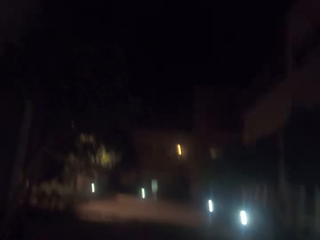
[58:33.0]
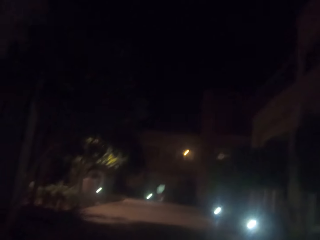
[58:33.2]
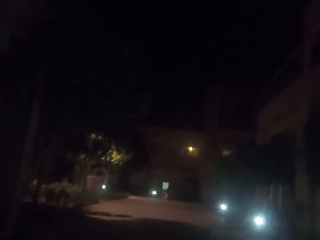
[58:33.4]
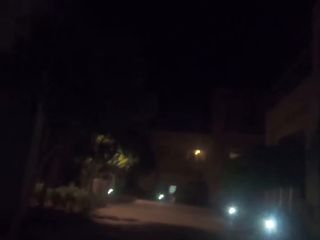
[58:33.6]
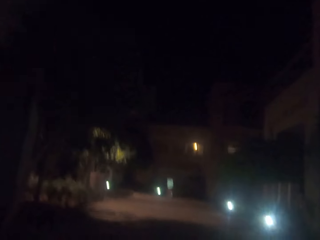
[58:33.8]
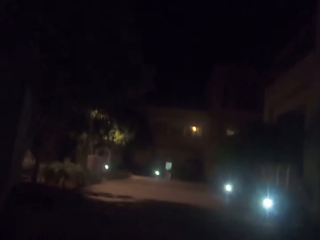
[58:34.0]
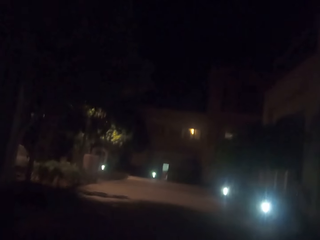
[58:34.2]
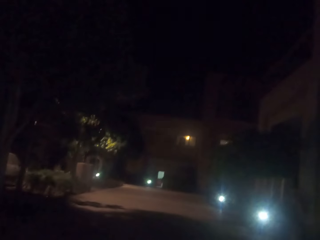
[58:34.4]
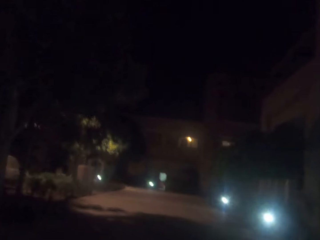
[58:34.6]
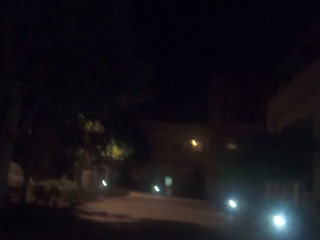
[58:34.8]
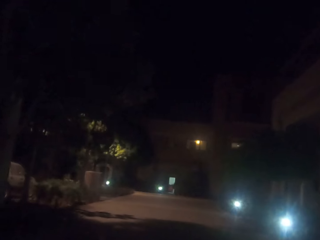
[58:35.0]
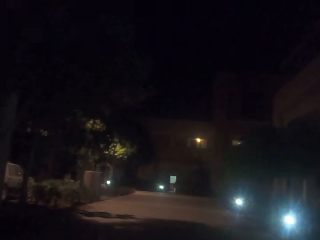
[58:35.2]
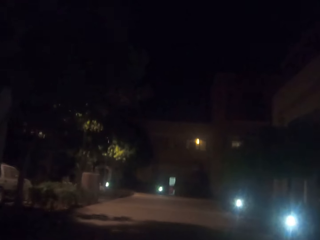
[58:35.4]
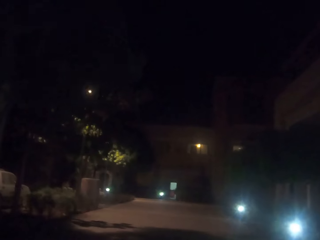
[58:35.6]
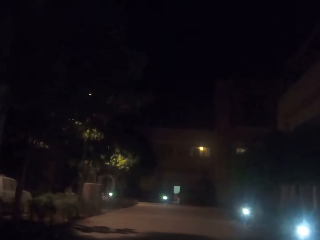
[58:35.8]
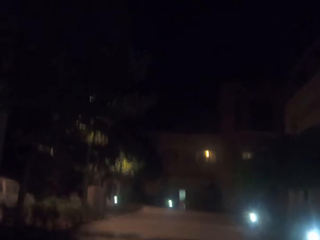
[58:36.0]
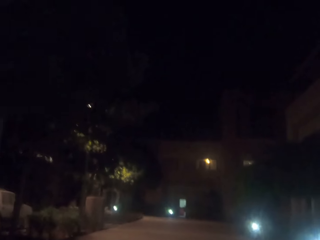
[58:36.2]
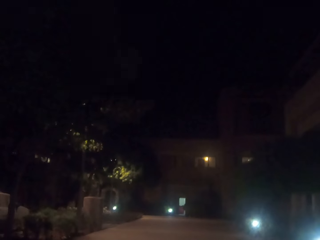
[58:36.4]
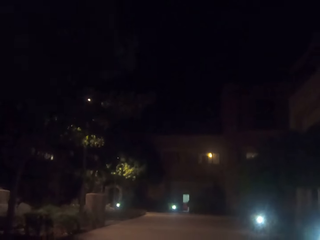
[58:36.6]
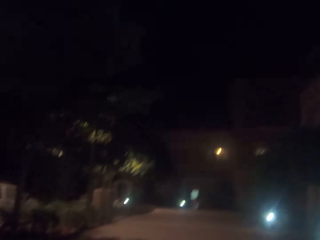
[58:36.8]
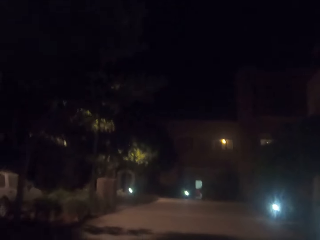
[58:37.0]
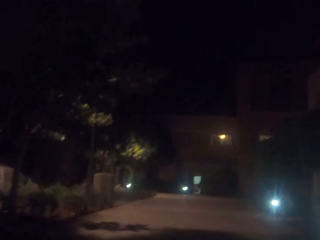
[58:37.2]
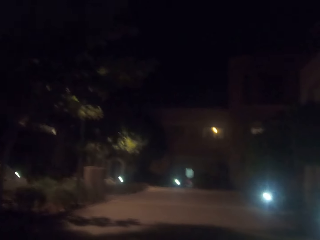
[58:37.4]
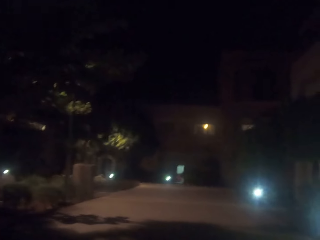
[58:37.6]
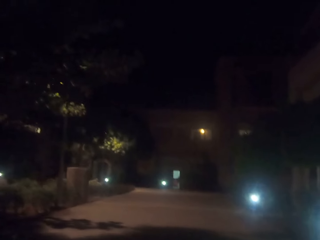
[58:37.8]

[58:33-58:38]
The camera wearer walks on the road.

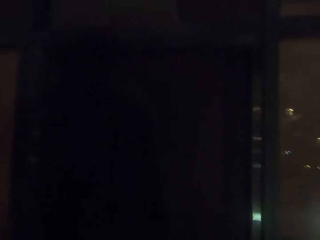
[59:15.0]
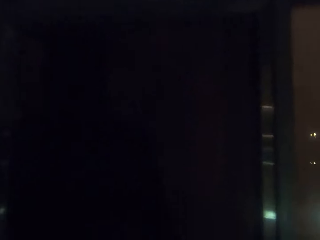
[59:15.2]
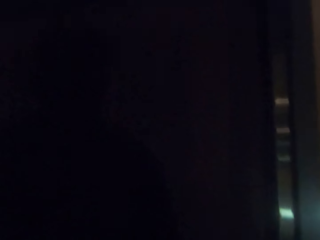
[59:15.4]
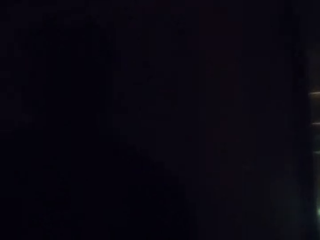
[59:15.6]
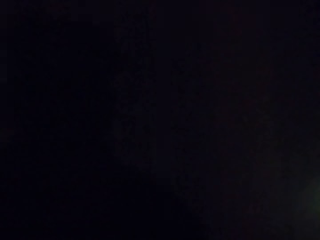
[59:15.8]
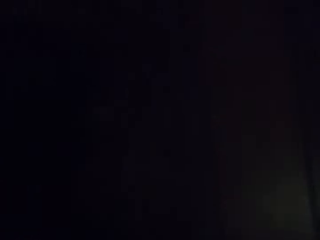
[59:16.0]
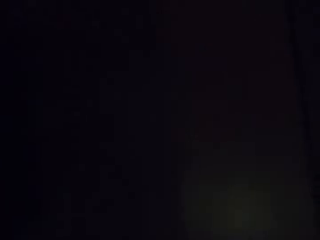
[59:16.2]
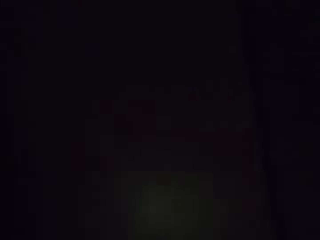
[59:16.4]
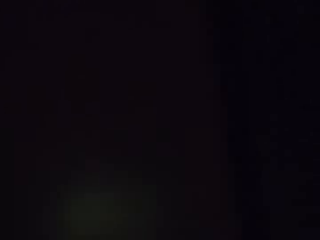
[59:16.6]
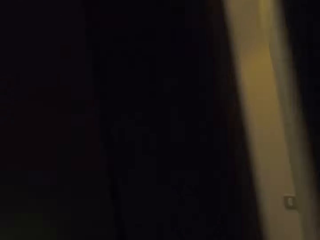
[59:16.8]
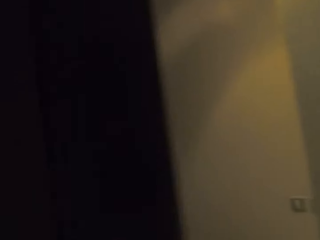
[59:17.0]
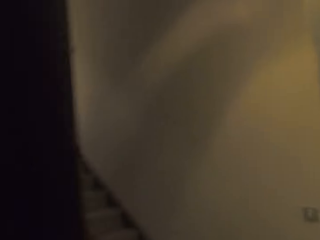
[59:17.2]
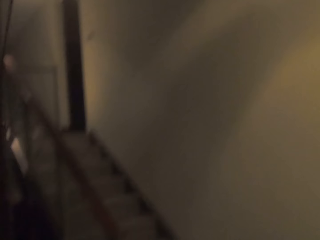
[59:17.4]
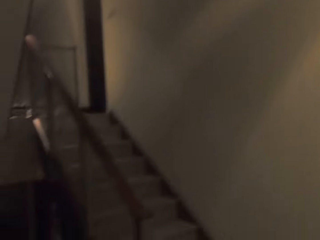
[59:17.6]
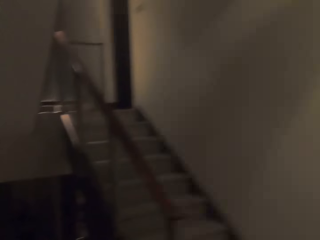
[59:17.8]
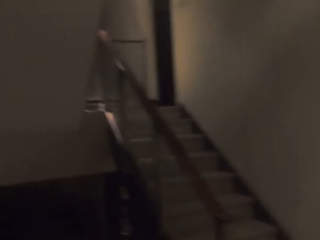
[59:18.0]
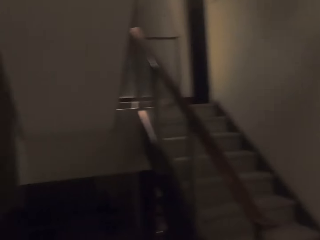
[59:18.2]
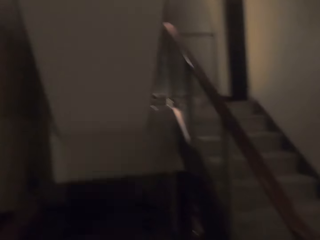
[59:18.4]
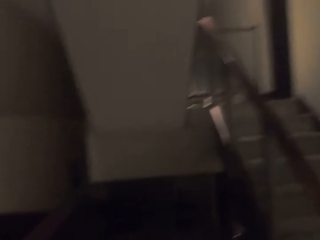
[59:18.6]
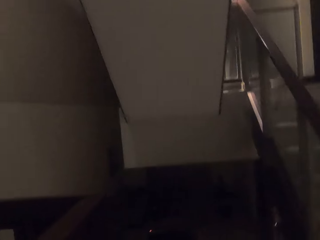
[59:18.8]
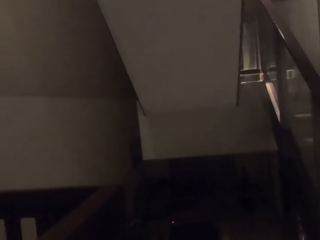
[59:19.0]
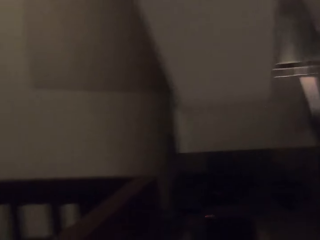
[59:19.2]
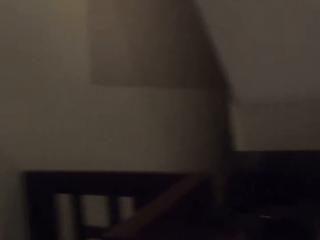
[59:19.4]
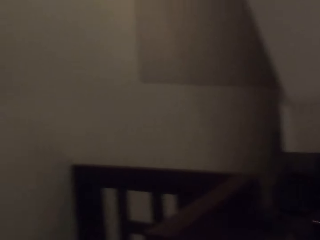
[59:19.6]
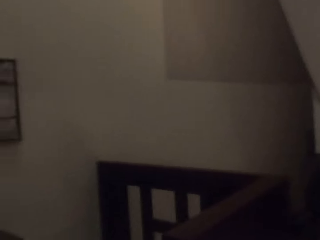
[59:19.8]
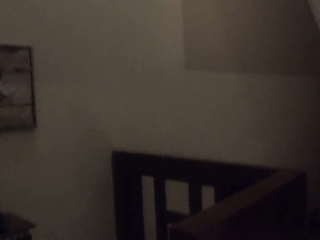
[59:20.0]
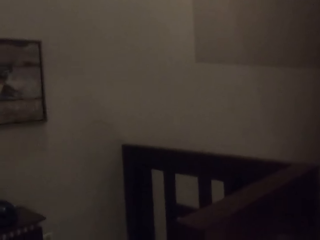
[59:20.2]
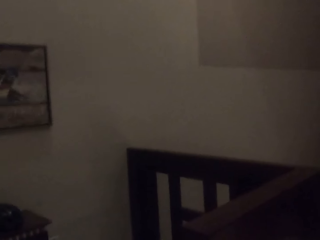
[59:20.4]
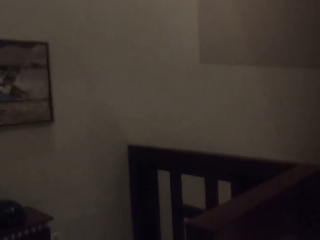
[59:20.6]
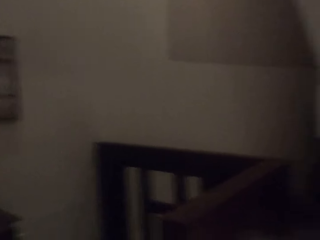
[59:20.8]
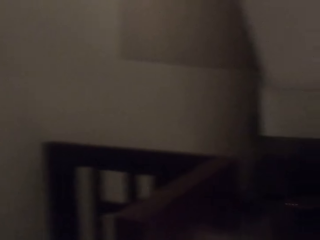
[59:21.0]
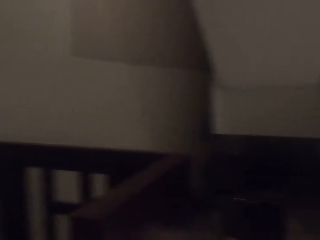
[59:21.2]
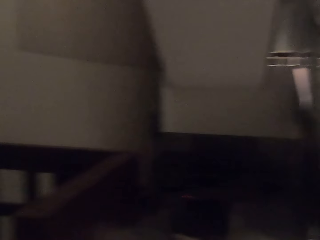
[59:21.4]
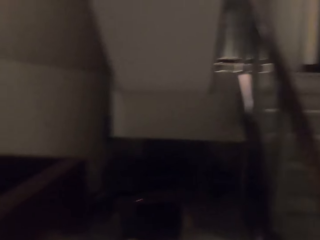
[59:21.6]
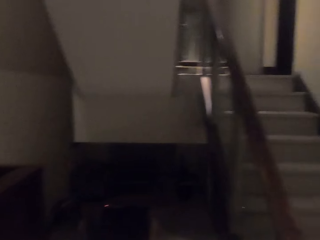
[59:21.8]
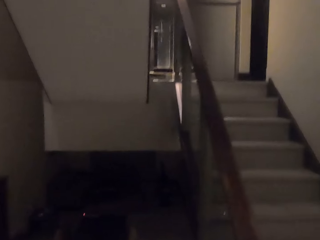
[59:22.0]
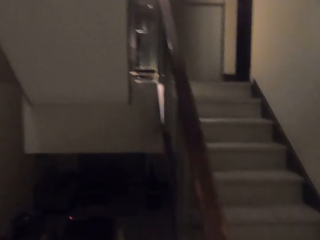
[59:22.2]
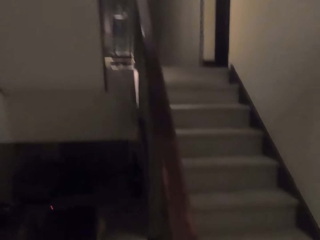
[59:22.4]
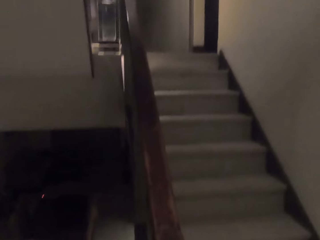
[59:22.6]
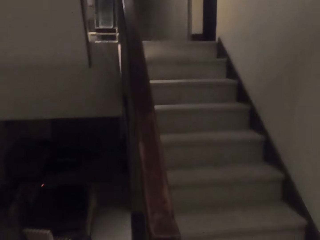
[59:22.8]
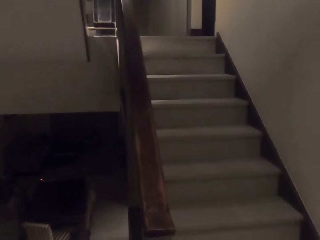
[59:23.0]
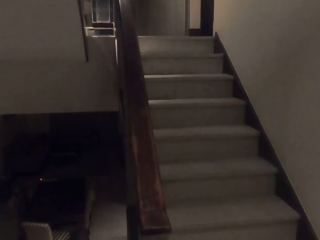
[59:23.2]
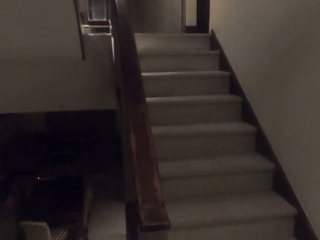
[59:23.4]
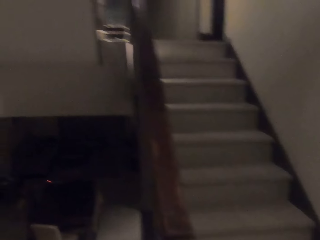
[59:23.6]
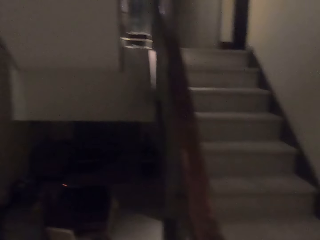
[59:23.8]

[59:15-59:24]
The camera wearer walks inside the house. They look around the house.
